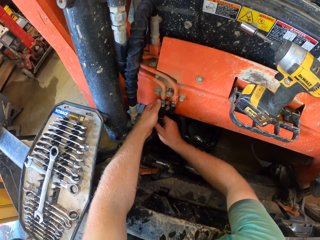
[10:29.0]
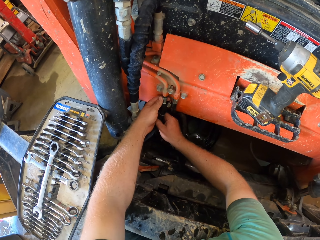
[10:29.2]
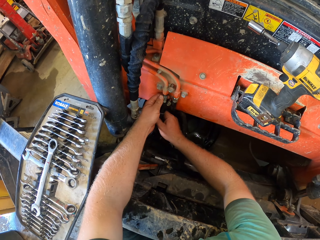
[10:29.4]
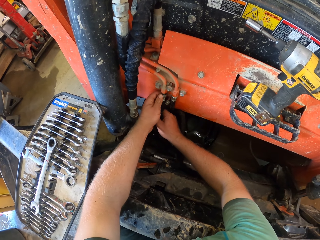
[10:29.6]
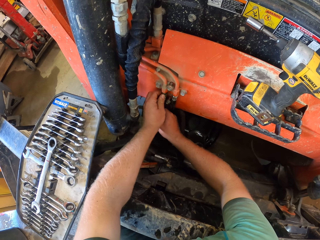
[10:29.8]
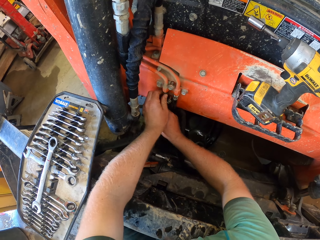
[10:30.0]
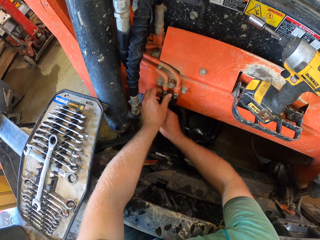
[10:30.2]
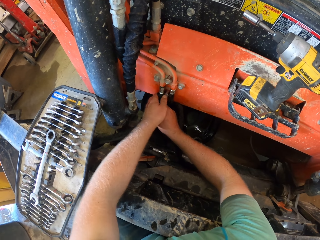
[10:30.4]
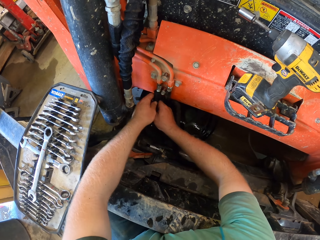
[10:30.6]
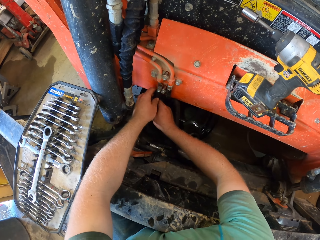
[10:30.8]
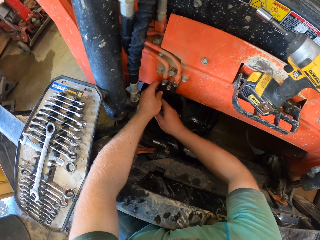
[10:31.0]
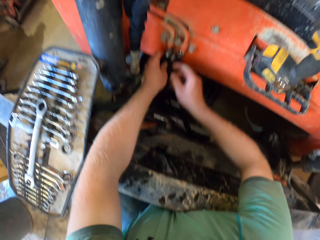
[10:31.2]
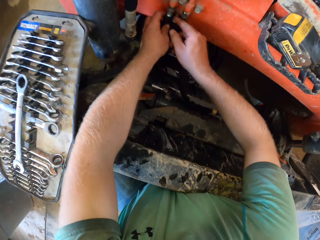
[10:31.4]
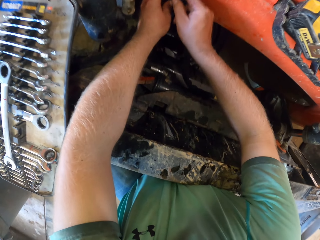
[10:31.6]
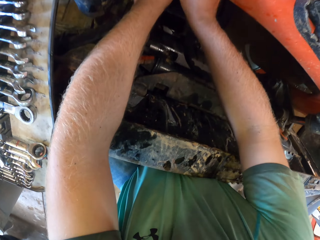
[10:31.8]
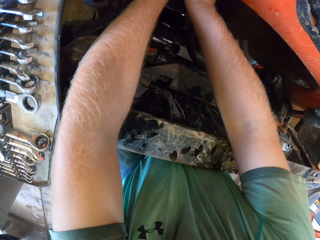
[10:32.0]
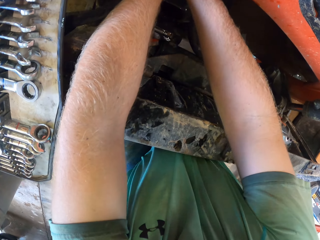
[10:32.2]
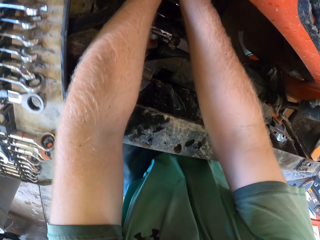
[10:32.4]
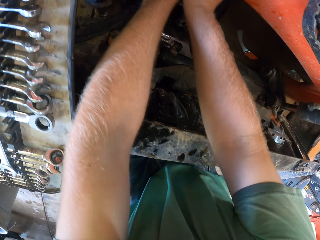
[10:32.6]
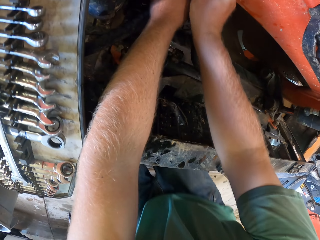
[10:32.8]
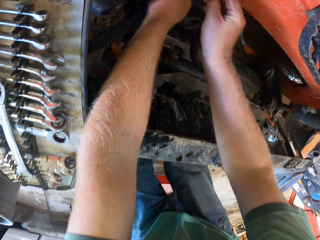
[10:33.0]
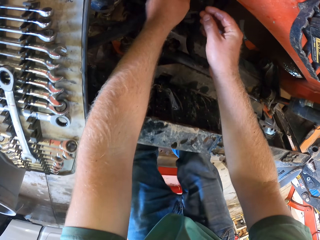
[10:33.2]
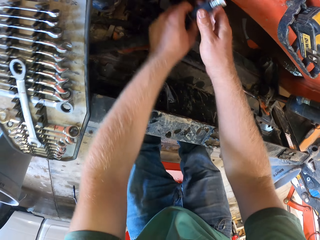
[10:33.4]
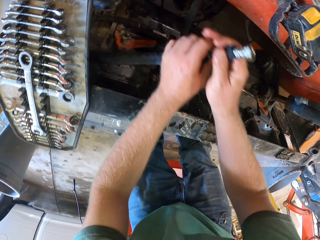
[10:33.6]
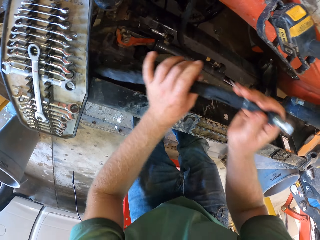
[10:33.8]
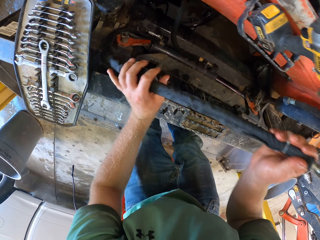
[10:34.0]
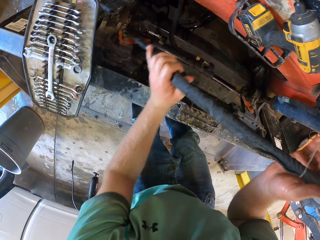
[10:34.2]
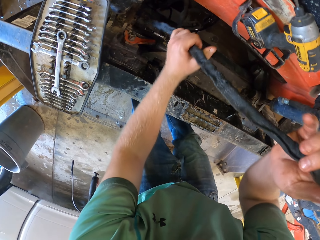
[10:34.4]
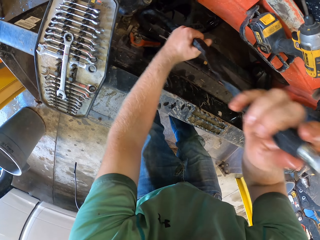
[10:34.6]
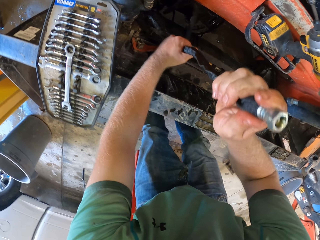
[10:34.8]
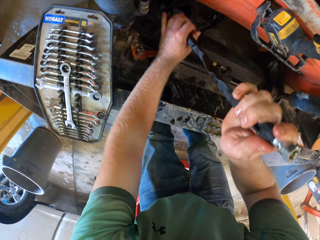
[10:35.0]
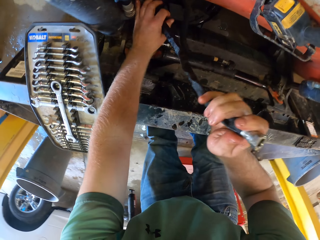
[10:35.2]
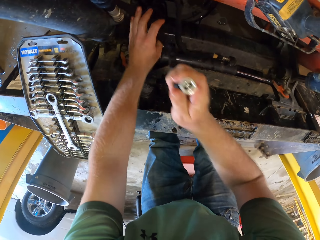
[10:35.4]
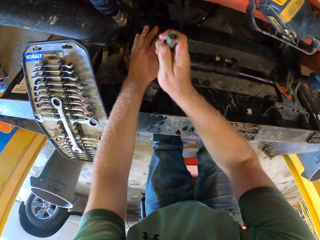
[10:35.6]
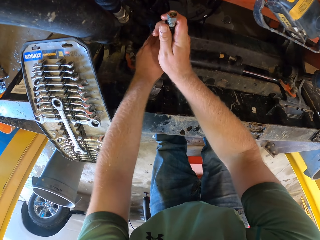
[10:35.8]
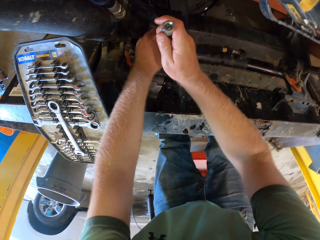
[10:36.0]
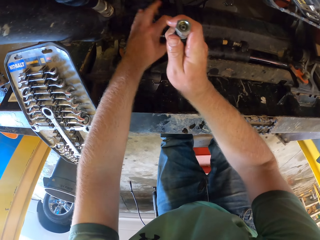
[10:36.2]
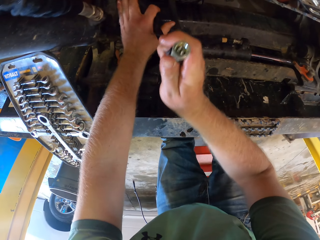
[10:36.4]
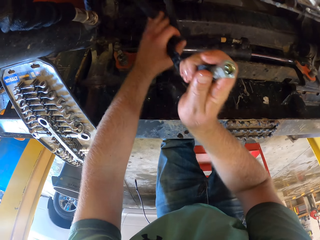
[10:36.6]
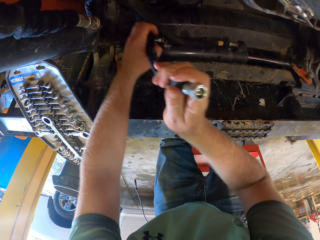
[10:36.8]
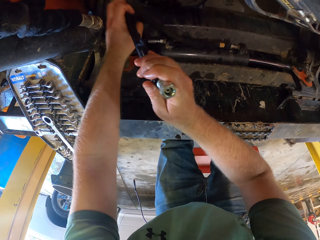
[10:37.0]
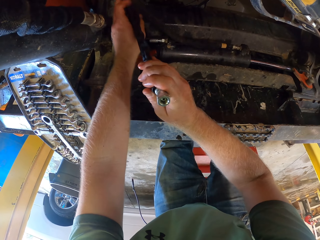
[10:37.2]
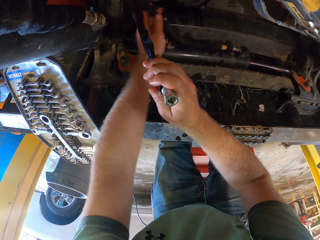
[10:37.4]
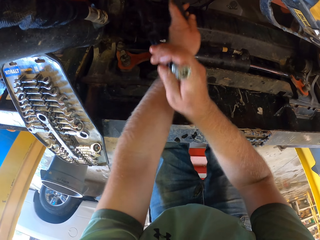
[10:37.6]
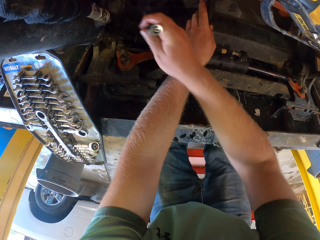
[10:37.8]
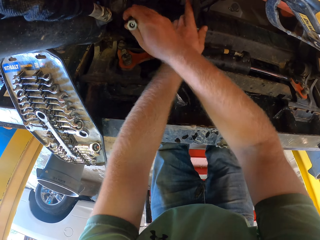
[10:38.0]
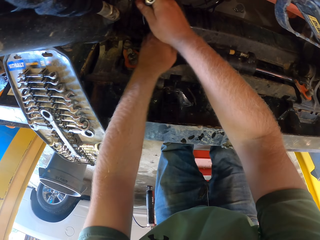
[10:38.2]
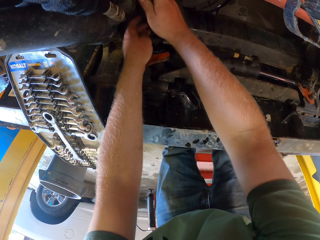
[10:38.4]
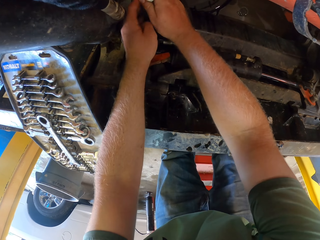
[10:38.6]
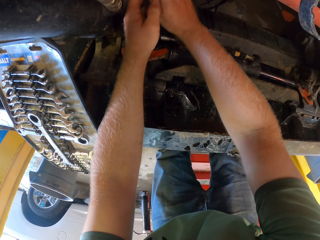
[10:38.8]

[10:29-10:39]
The camera wearer removes the hose or pipe from the truck with both hands. They fix the pipe and pull down the pipe with both hands. They adjust the pipe with both hands.

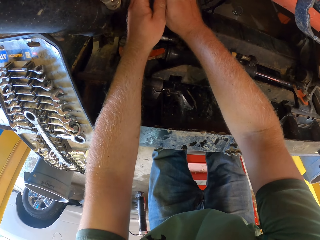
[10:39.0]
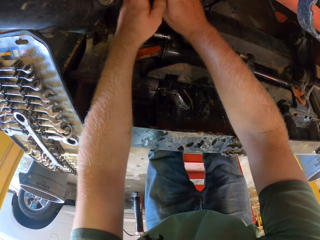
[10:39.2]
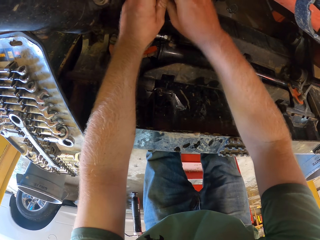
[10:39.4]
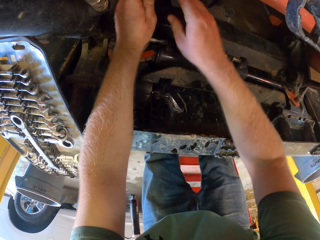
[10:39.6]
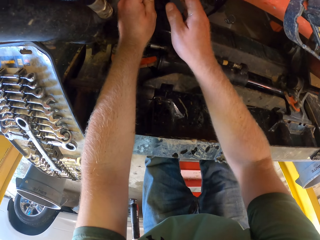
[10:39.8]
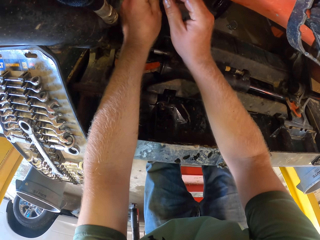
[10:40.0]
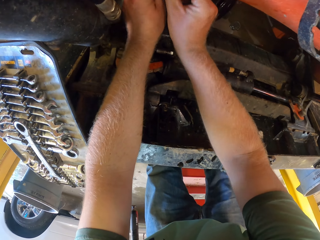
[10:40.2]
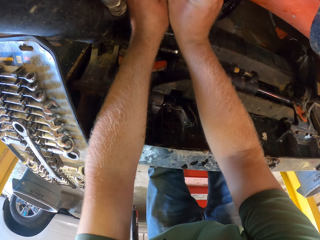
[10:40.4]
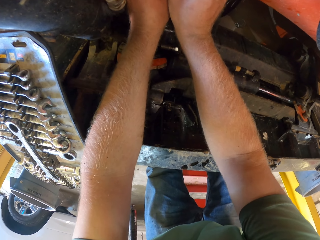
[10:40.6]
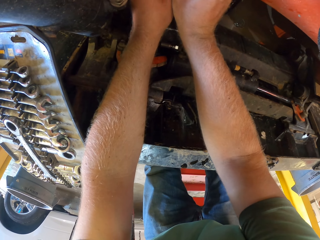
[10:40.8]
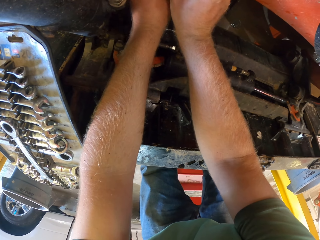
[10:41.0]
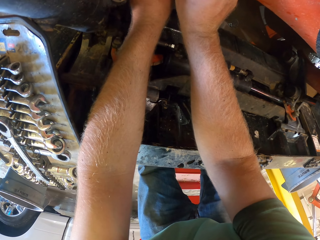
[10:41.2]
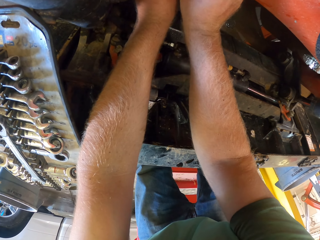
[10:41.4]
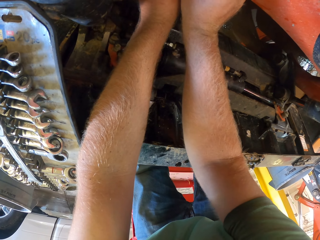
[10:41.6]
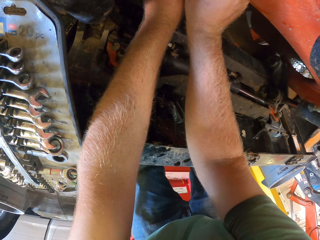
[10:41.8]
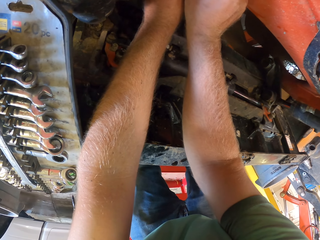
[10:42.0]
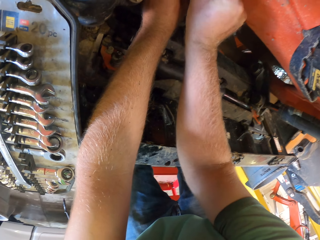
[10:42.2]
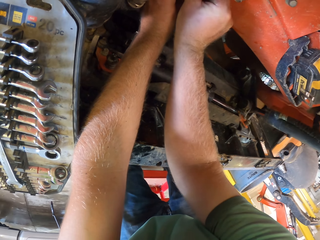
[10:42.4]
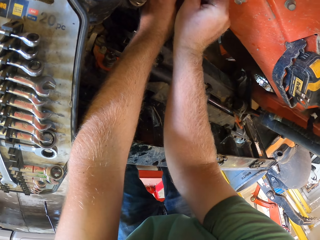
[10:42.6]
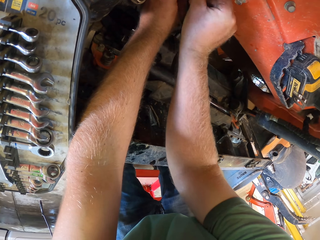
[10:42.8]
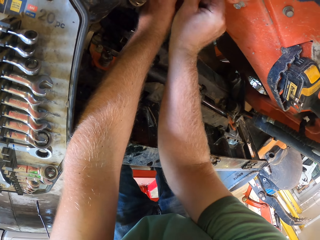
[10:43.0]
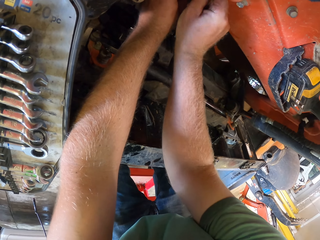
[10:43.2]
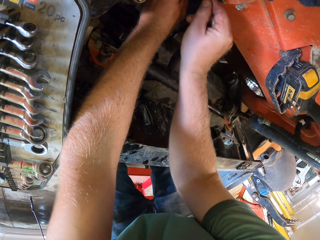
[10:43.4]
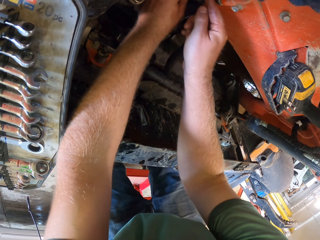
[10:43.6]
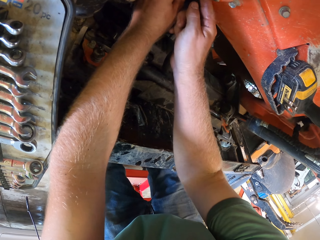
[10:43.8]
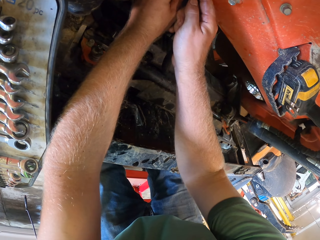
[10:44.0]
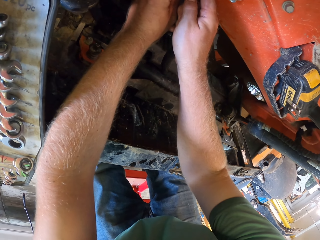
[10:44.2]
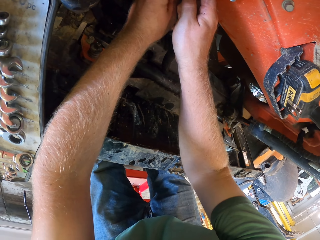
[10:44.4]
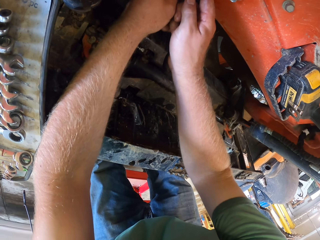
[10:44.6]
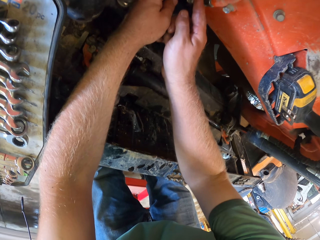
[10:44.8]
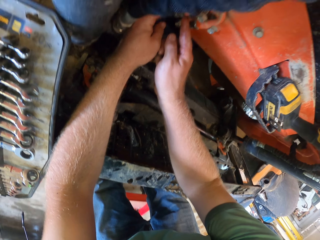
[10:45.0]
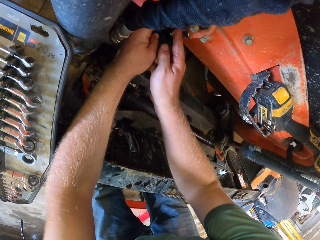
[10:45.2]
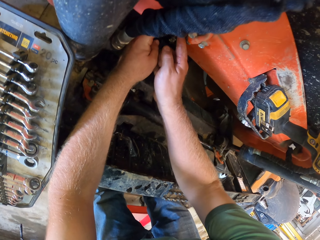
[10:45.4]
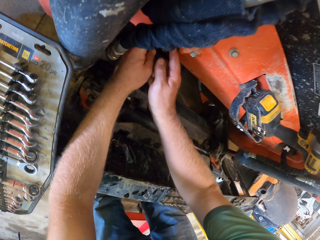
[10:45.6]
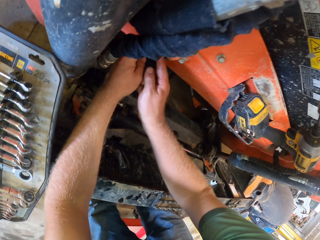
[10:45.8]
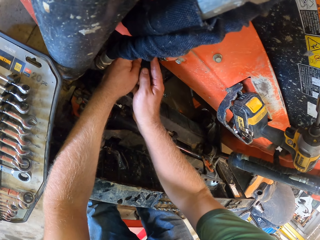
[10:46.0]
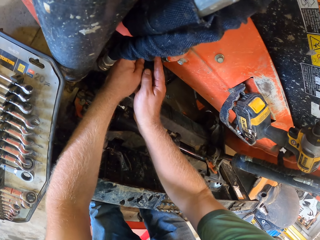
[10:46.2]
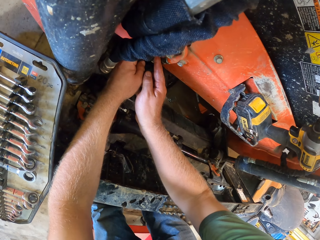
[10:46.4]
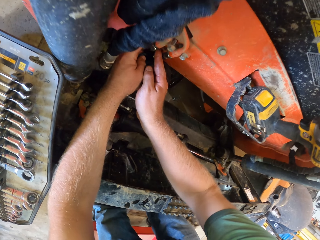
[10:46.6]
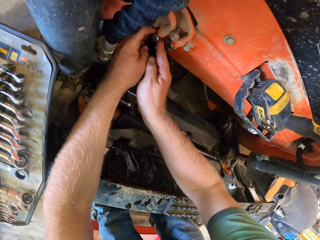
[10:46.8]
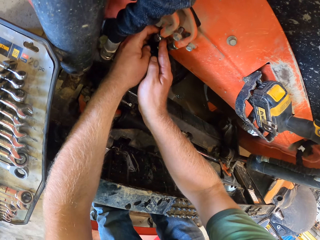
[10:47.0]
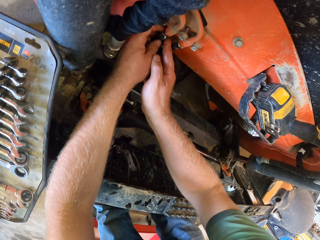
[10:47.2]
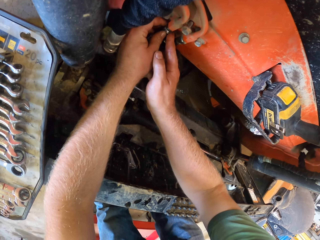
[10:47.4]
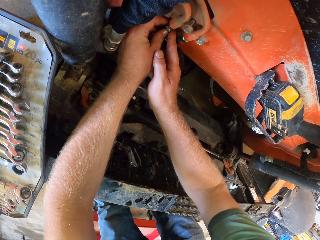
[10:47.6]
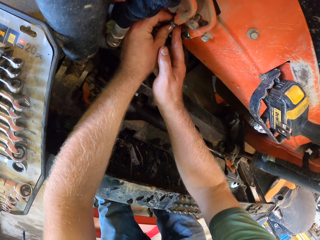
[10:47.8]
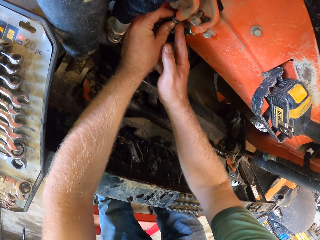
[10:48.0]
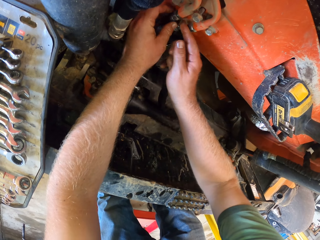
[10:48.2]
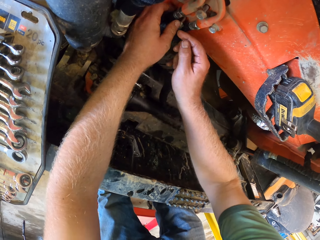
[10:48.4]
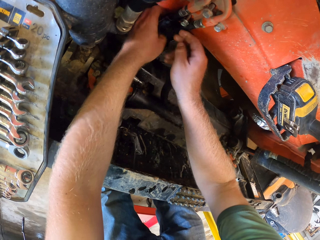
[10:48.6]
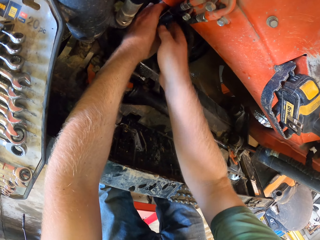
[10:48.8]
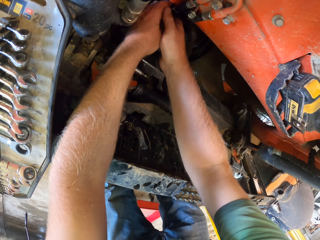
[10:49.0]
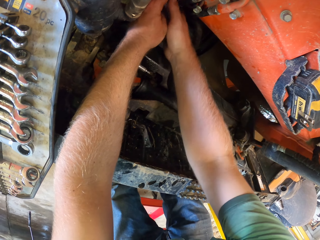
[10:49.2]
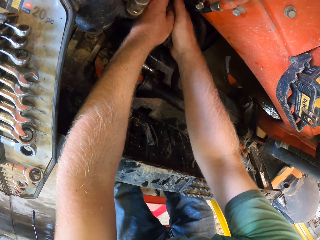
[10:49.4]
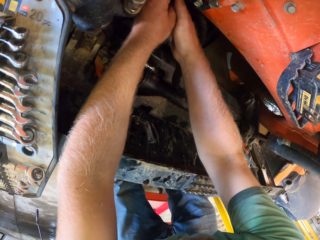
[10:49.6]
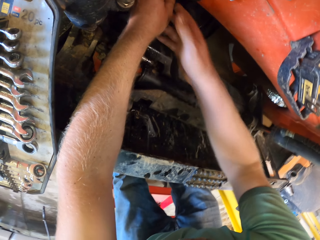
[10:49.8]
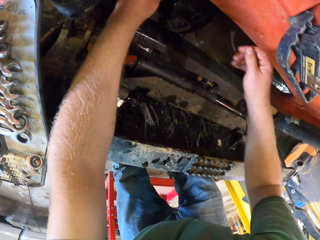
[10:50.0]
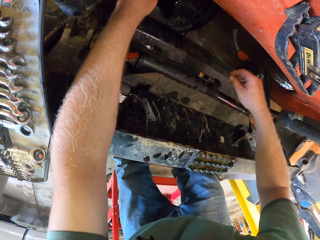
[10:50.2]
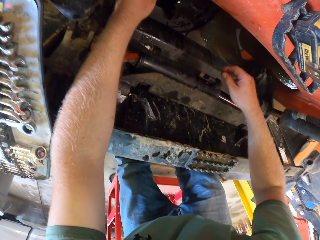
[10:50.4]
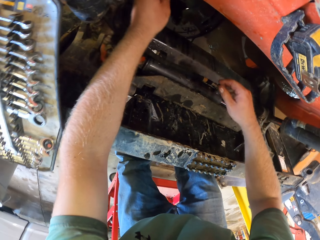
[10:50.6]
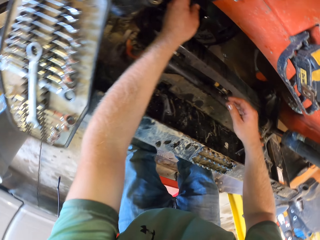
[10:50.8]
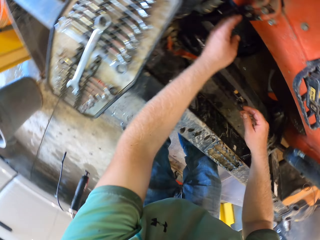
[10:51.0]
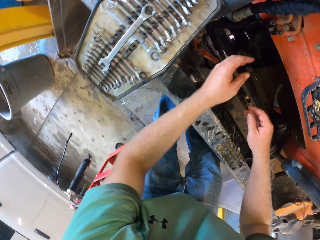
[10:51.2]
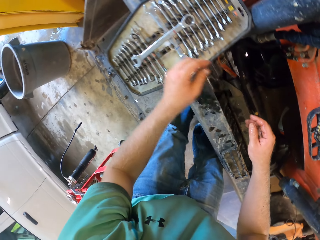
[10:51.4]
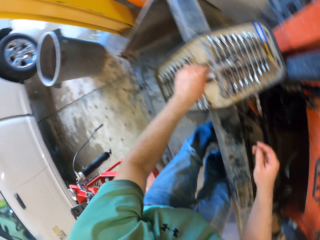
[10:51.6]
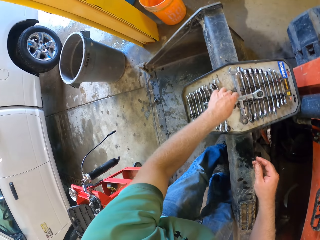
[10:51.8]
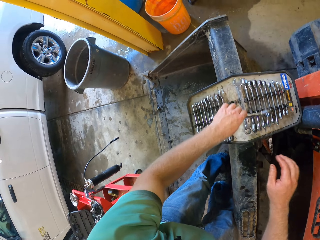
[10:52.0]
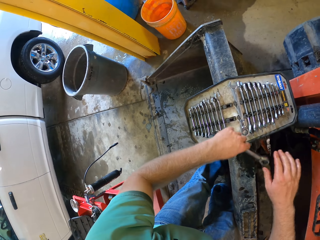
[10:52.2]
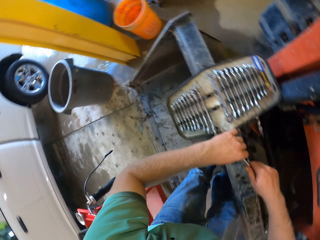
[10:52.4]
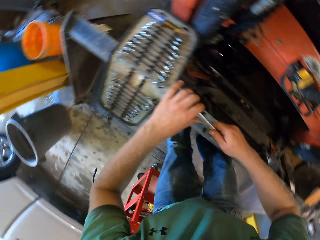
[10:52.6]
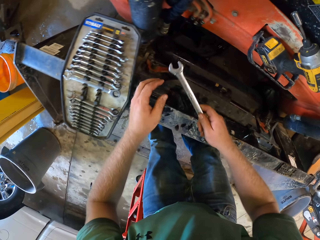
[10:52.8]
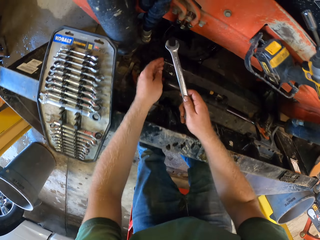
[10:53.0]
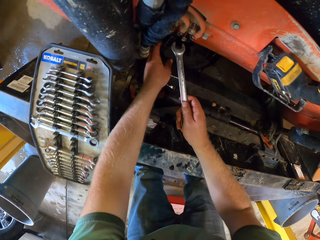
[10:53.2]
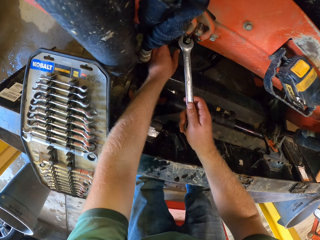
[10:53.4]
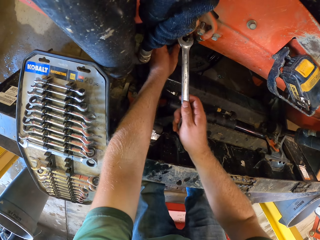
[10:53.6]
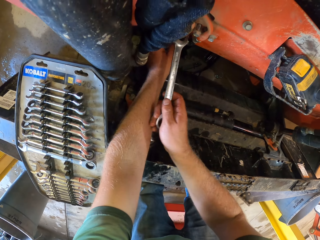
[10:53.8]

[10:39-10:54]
The camera wearer fixes the hose to the truck with the nut in both hands. He tightens the nut with the hand and holds the pipe with the hand. He holds the pipe with both hands. He removes the hand on the pipe. He looks around. He picks the spanner or nut spanner from the spanner case with his left hand. He passes the spanner from his left hand to his right hand. He holds the hose with his left hand.
